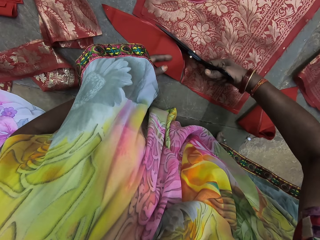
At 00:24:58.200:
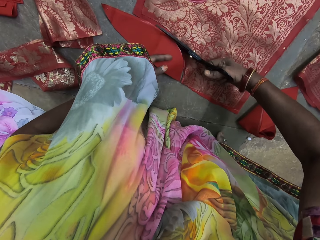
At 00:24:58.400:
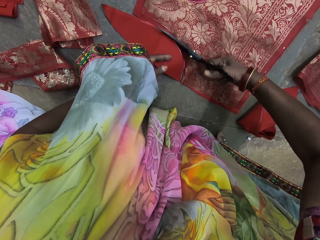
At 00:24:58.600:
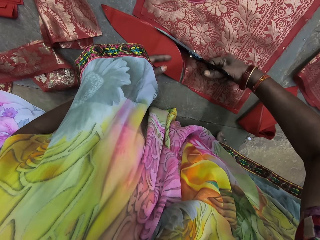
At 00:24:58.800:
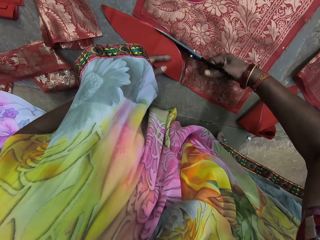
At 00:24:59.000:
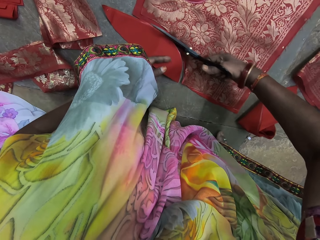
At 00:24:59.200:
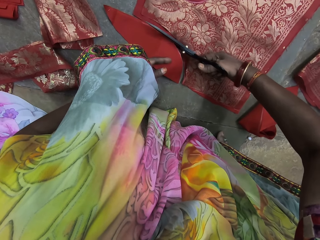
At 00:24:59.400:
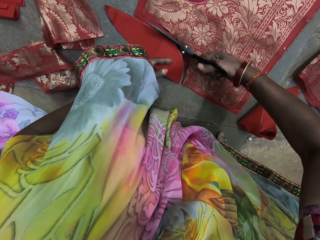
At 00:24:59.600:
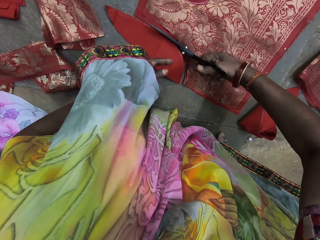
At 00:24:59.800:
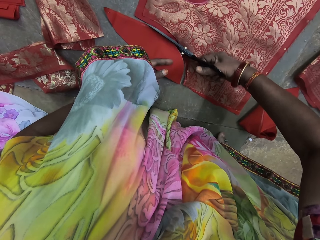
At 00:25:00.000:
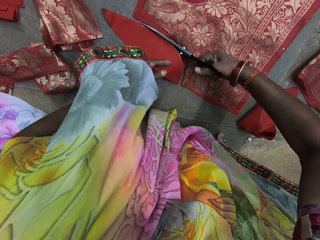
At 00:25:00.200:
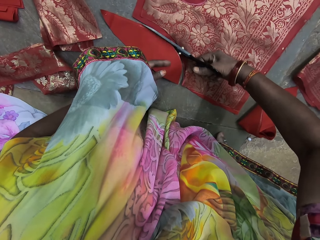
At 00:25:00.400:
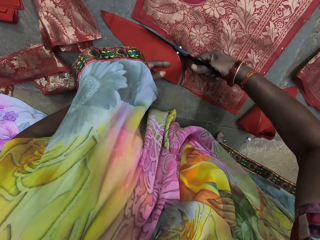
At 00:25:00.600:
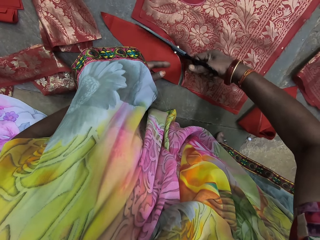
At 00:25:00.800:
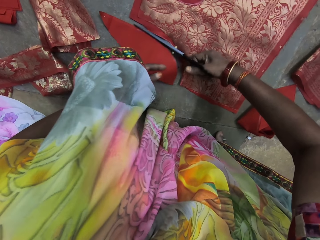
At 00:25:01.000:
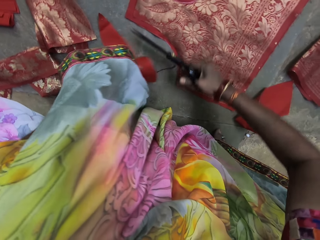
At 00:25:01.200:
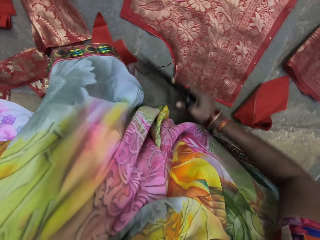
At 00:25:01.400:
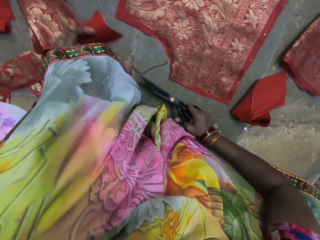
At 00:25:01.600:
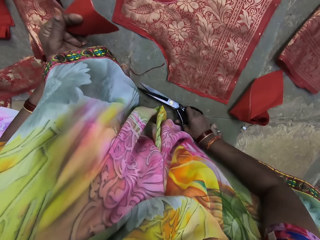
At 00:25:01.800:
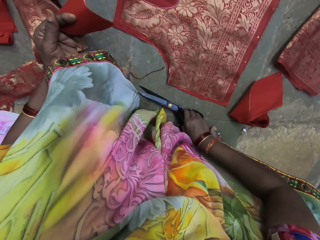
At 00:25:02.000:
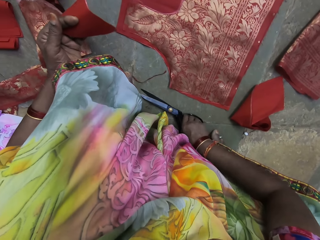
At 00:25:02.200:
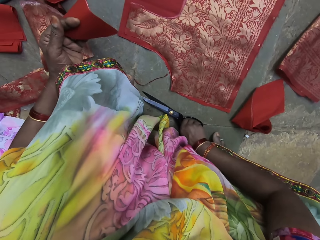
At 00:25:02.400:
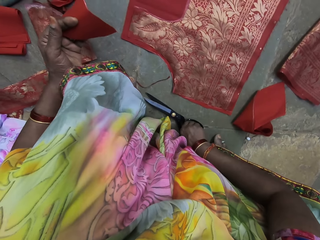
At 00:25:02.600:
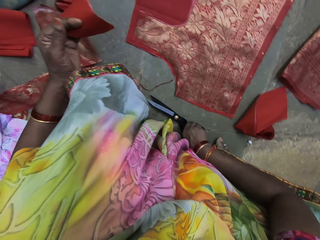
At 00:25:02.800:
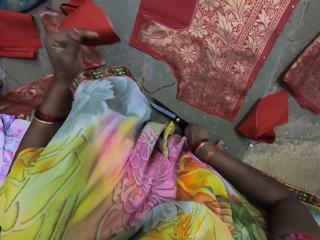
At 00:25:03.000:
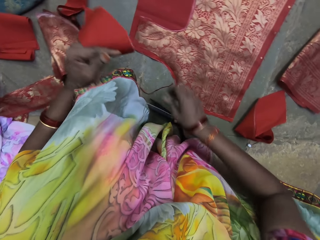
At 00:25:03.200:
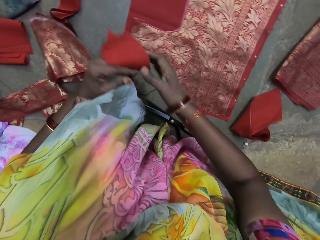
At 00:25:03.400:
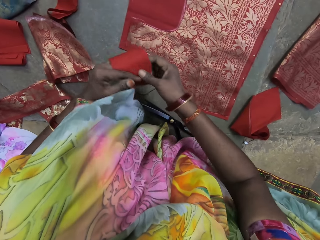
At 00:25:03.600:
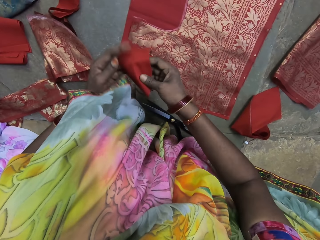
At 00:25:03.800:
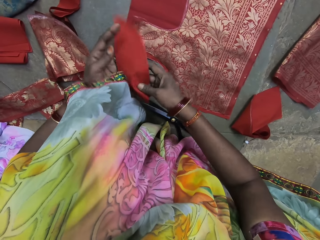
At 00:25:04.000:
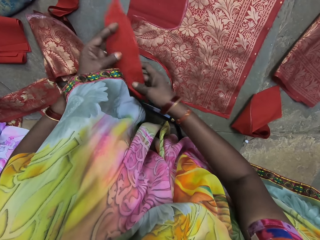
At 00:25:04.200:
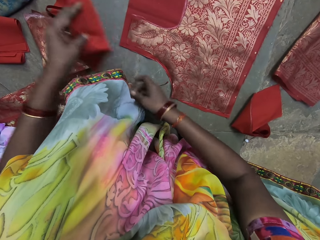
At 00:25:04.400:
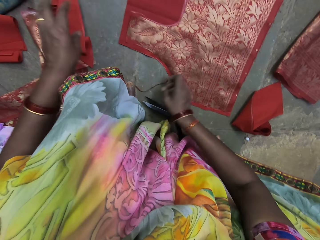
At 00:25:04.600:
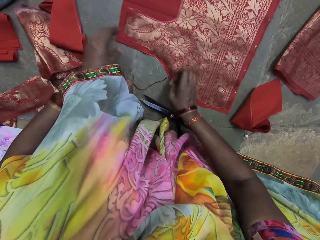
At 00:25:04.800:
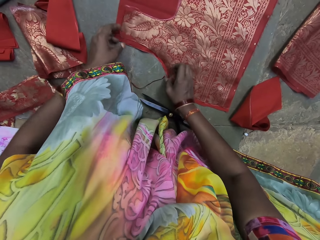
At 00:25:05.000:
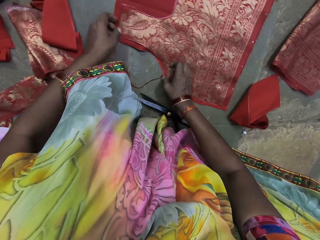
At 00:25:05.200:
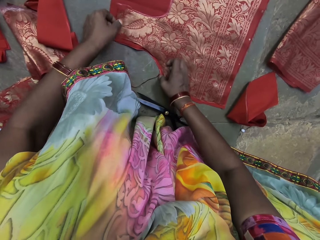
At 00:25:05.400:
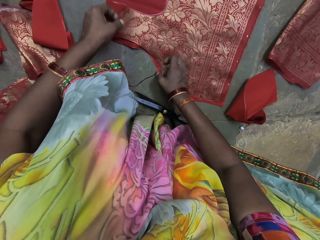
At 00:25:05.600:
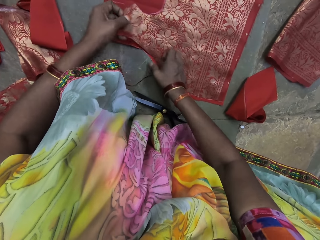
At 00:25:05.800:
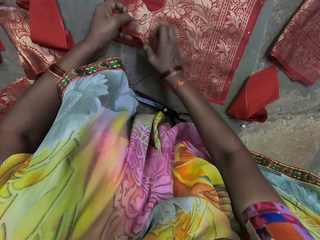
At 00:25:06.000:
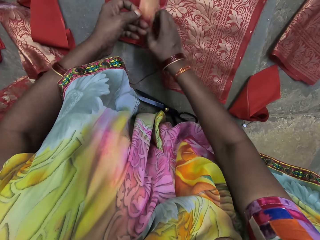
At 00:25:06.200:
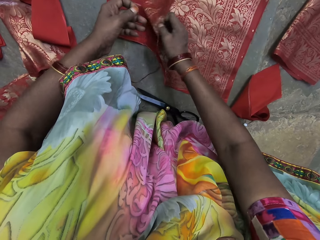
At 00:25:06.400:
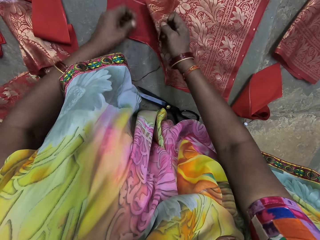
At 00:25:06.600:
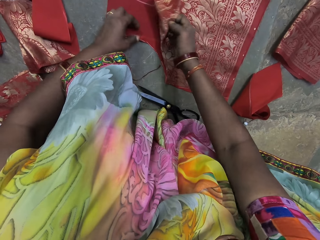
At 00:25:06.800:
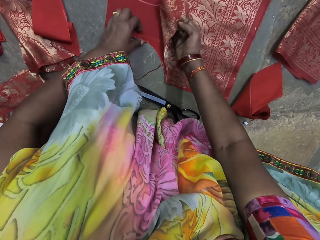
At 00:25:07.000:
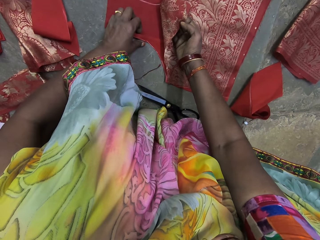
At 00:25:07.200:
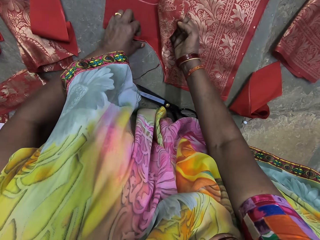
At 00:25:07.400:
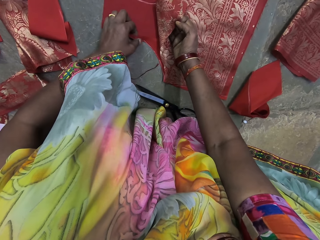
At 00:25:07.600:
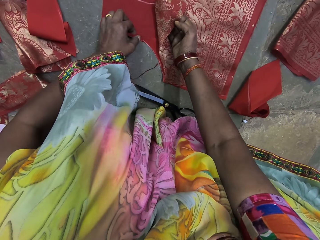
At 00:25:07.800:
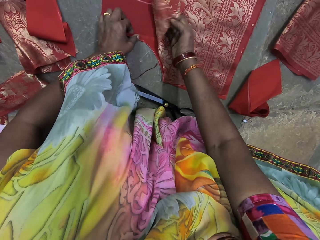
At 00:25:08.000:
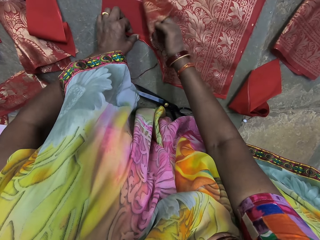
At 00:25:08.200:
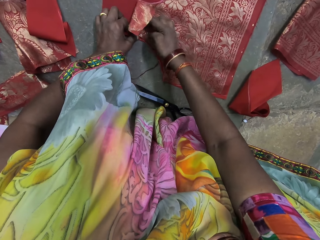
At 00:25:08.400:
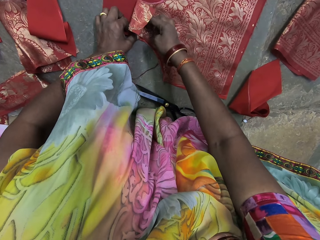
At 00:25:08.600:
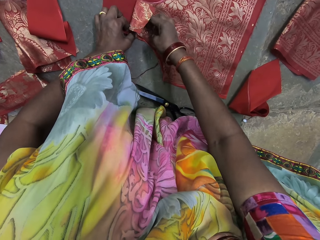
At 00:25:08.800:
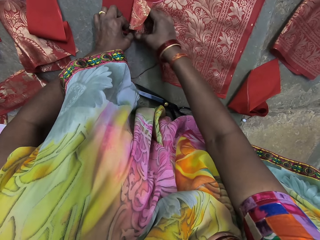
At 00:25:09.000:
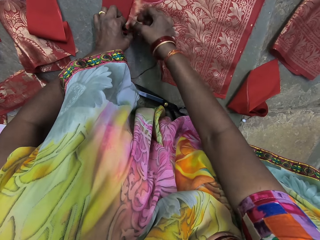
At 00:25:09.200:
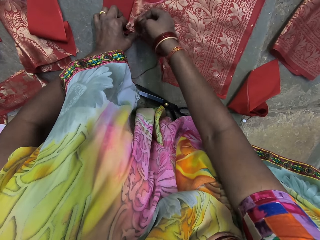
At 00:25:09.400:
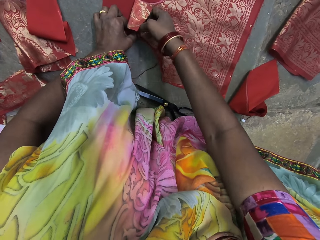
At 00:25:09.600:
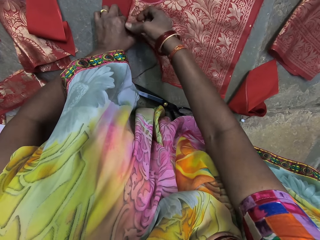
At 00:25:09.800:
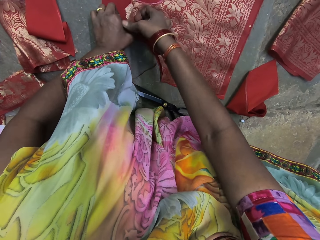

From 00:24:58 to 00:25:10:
The camera wearer holds a portion of the fabric with her left hand. She drops the scissors on the floor with her right hand. She holds the fabric with her hands. She drops the fabric on the floor with her left hand. She lifts the fabric on the other fabric with her left hand. She passes the fabric from her left hand to her right hand. She samples the pieces of cloth.

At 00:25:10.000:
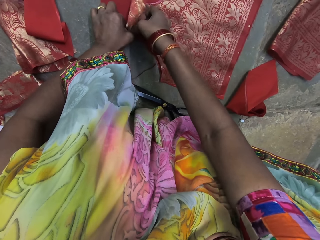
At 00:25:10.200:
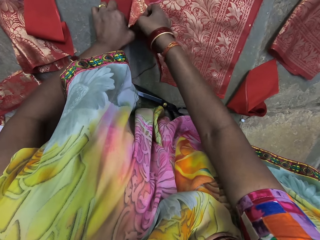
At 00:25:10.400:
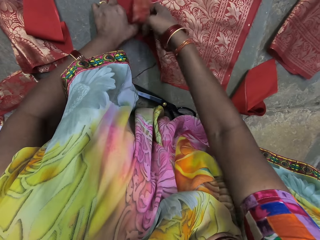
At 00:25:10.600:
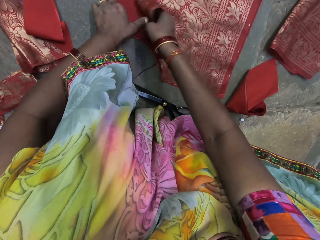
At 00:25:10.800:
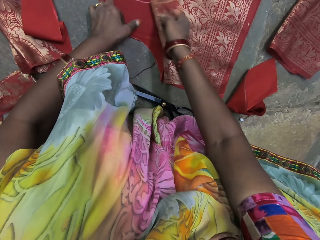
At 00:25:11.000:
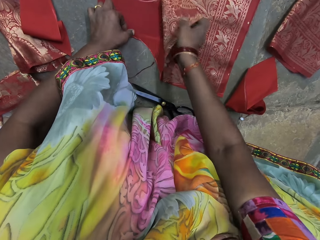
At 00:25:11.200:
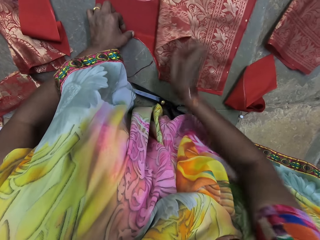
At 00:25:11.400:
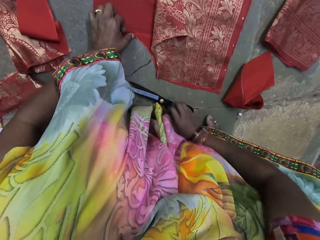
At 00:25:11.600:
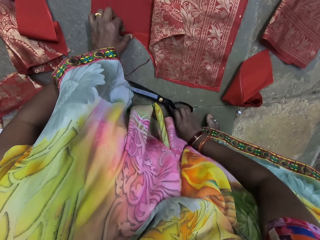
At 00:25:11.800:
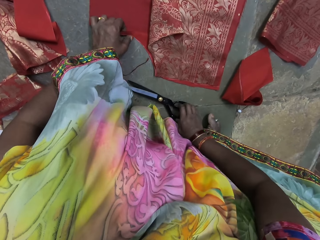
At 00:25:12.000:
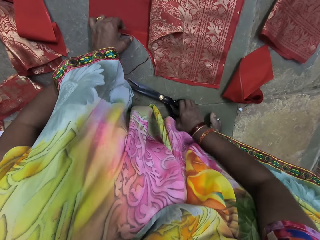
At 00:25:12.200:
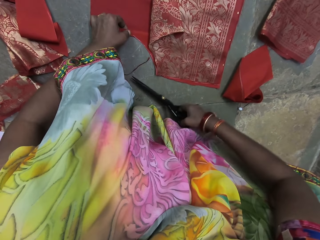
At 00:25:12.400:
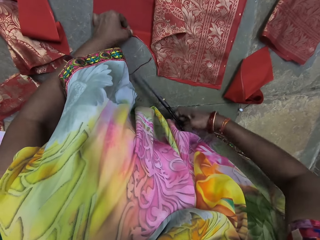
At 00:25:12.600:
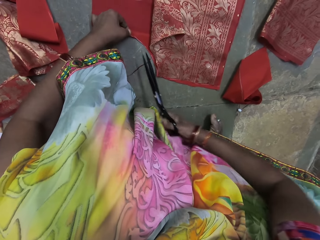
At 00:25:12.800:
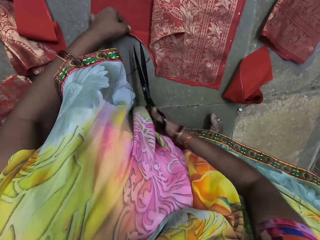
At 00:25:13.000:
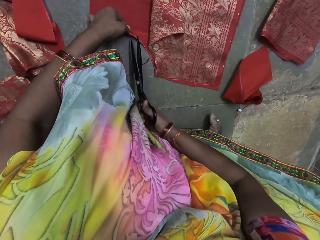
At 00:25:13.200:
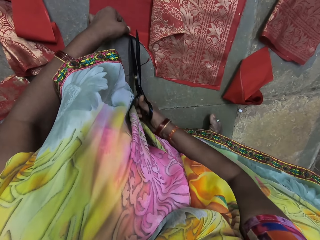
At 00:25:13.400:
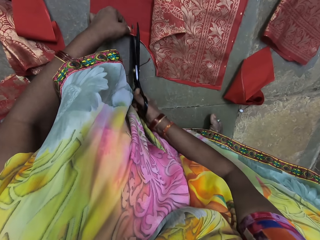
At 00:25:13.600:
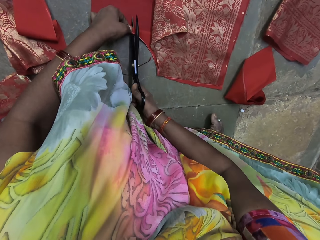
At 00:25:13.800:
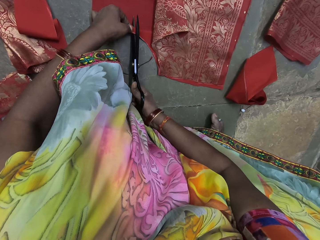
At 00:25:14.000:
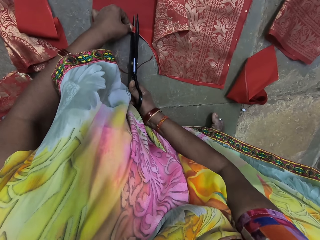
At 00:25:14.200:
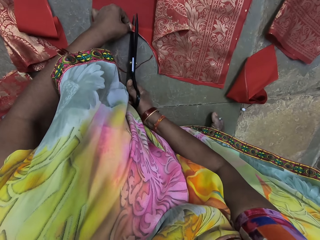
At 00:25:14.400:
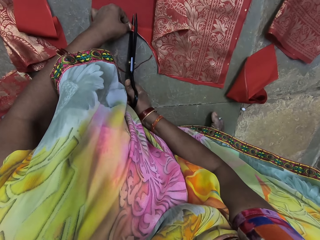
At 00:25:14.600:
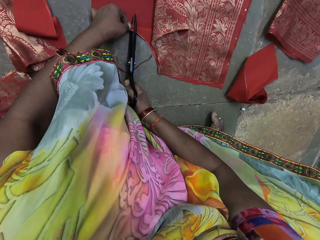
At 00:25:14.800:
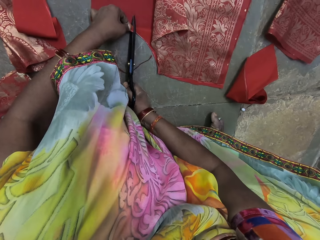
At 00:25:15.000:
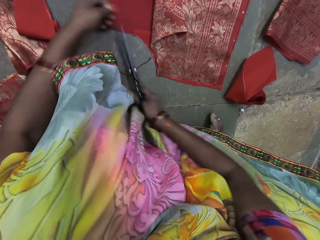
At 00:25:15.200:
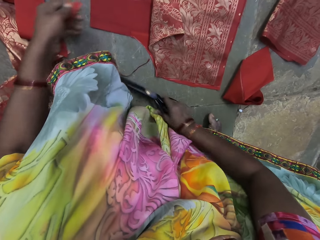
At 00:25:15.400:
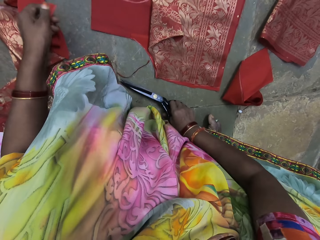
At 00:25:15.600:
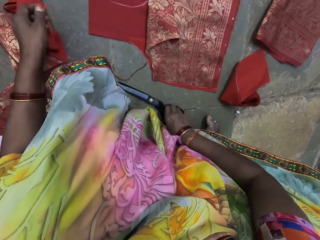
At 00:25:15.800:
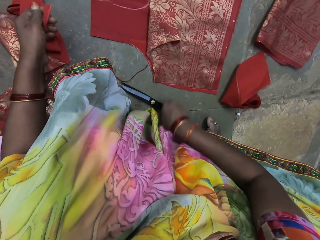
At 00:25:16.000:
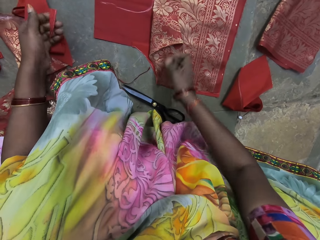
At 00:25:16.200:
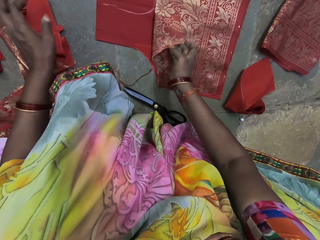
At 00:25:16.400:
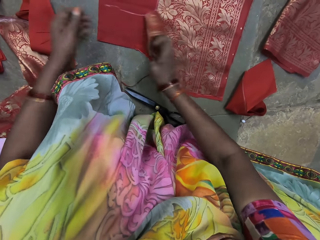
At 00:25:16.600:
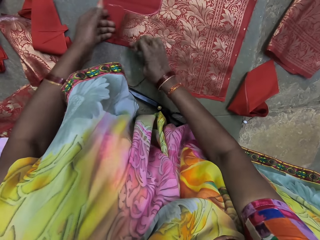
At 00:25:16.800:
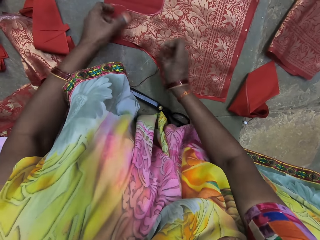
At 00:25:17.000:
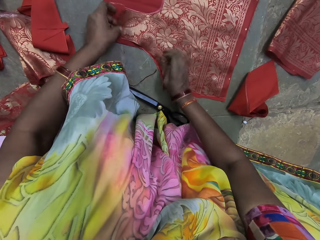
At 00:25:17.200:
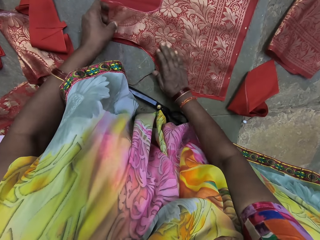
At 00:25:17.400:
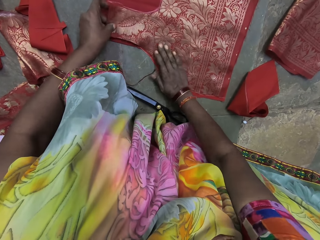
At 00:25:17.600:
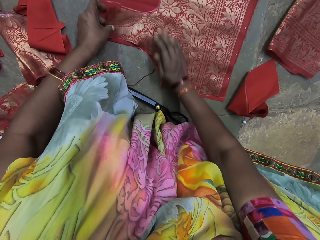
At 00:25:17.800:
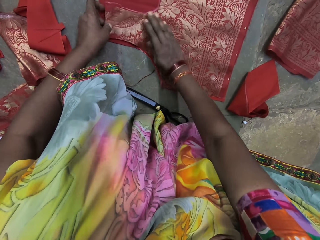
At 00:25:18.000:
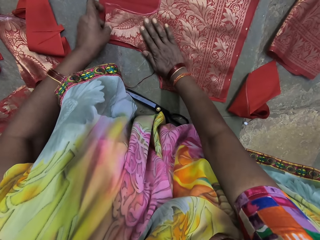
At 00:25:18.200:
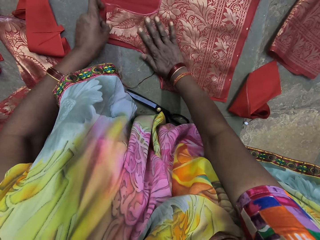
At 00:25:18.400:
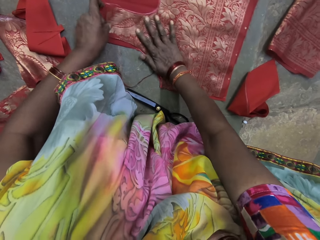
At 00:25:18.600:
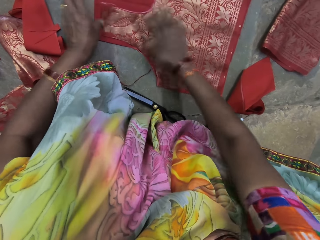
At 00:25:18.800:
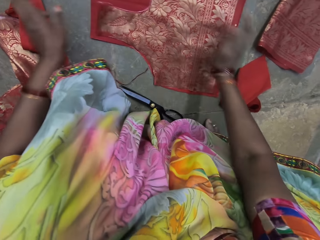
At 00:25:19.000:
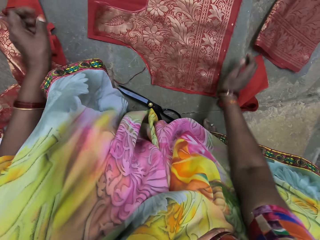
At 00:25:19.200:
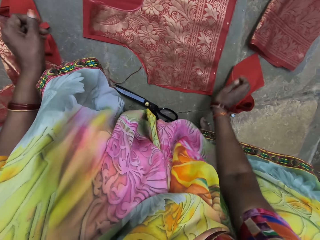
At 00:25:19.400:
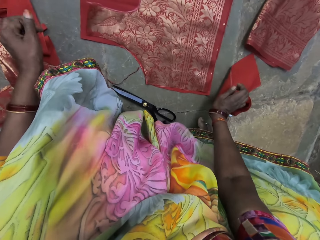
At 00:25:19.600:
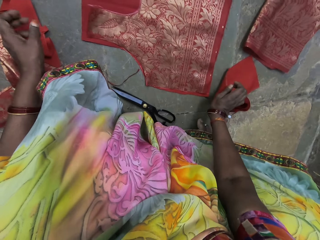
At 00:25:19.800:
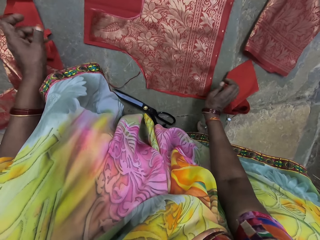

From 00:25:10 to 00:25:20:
The camera wearer picks the scissors from the floor with her right hand. She cuts the cloth. She drops the fabric on the floor with her right hand. She puts the scissors on the floor. She drops a fabric in her left hand on the floor. She spreads the fabric with her right hand. She aligns the cloth.
